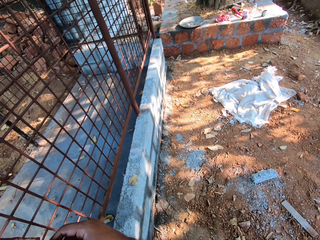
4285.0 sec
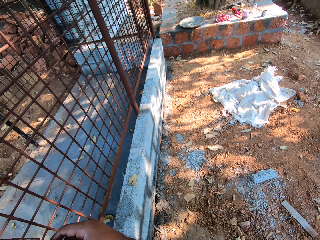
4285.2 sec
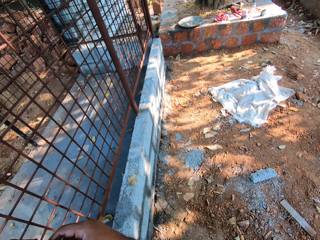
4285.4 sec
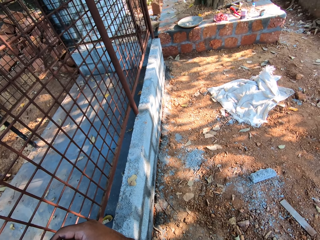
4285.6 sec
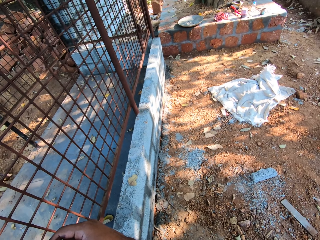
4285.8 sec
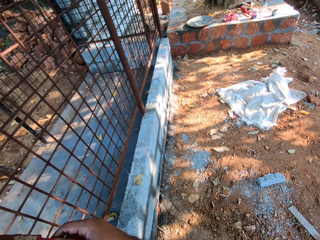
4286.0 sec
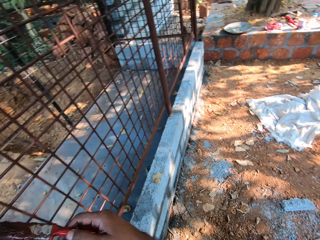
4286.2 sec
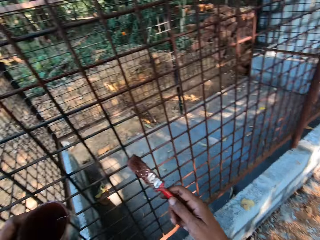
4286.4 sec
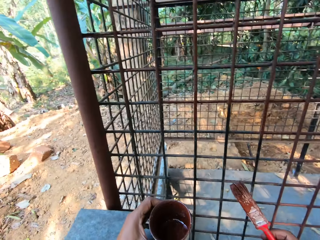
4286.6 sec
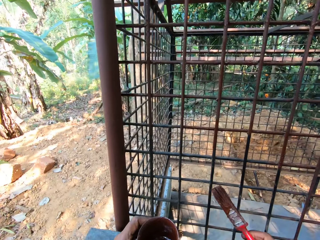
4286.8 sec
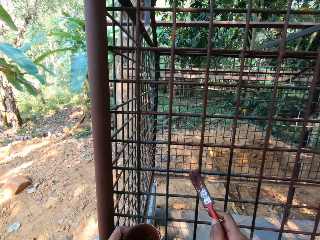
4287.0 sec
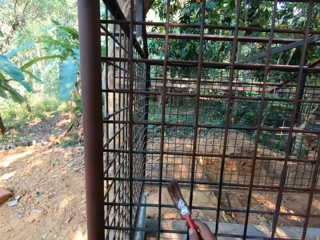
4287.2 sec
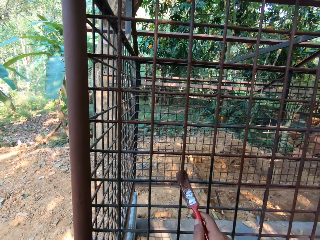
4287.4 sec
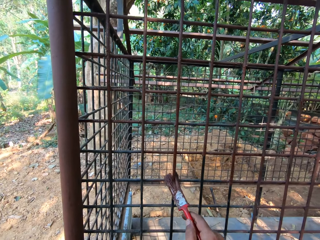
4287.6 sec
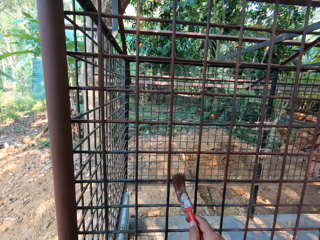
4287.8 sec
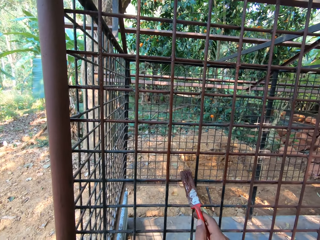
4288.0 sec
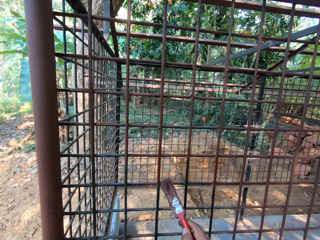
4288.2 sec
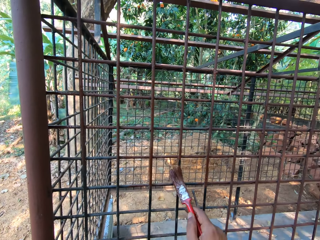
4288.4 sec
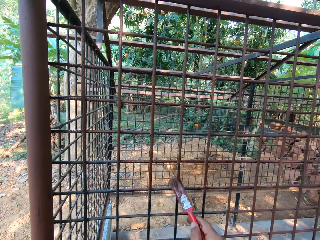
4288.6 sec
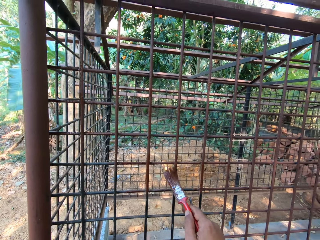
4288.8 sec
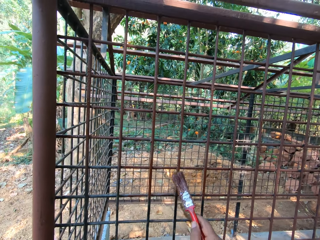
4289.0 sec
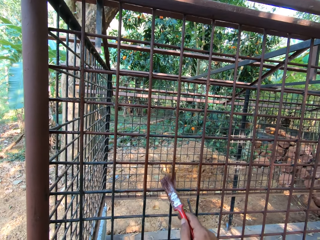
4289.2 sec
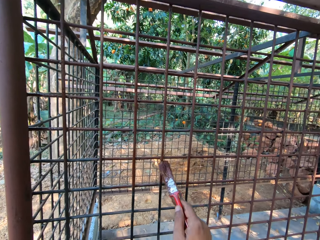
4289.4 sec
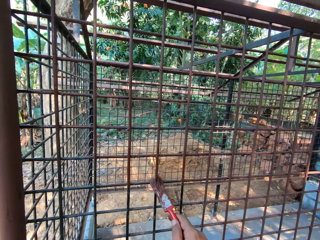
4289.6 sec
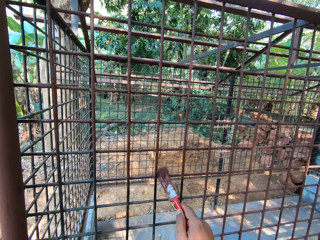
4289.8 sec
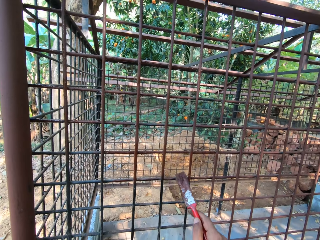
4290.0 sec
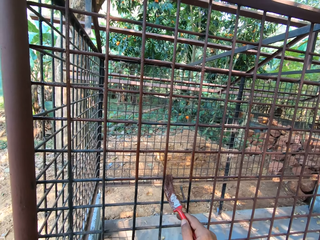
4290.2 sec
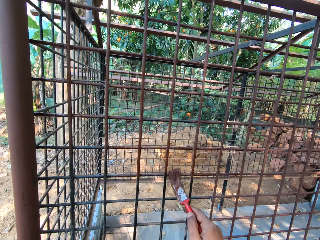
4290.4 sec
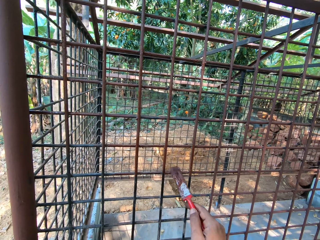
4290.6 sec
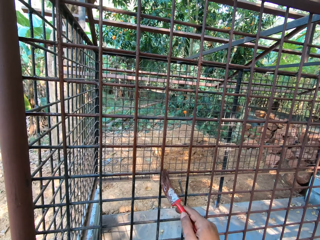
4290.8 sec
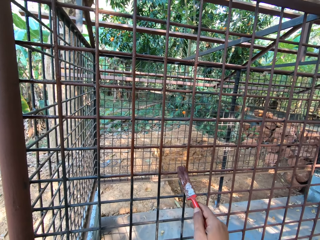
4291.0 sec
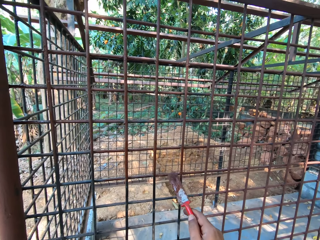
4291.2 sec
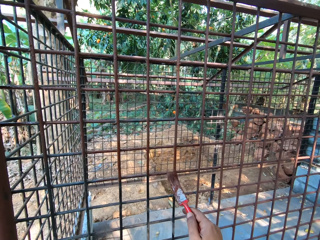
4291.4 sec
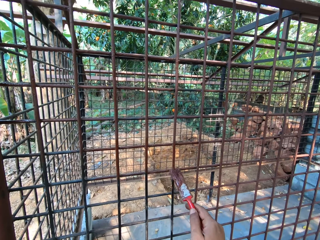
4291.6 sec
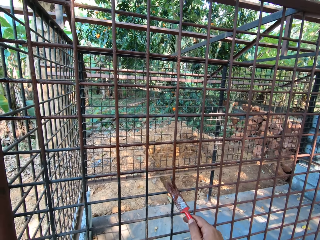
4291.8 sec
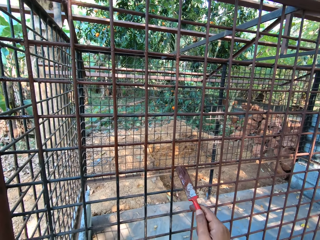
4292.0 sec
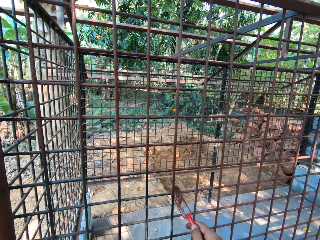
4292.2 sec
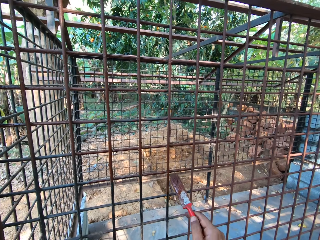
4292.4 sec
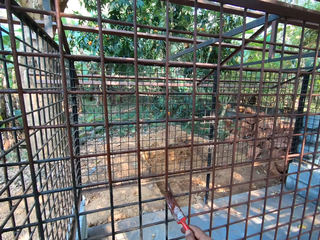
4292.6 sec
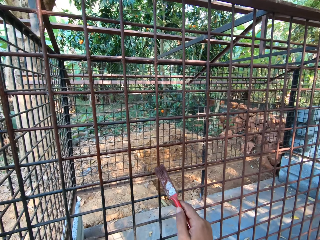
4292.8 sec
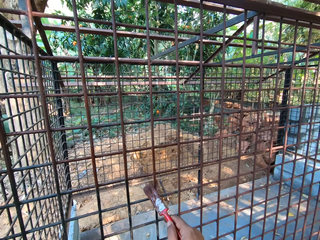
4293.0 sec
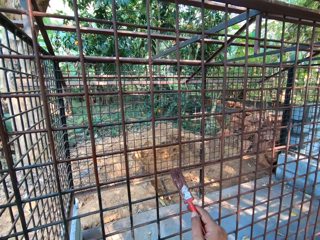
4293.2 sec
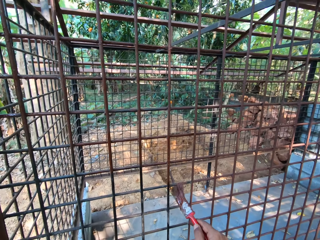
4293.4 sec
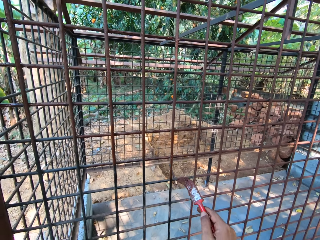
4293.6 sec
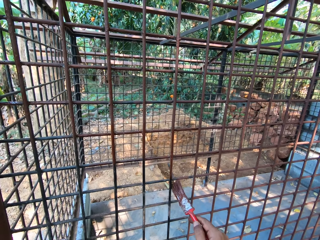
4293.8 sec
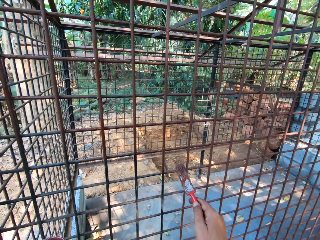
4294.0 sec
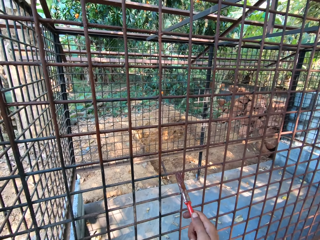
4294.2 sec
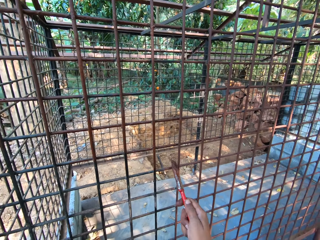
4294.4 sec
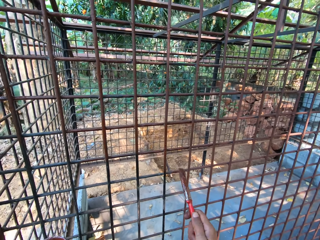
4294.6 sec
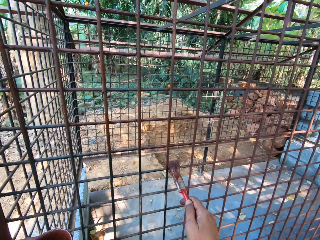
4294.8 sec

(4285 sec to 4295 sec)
The camera wearer paints the iron store with the paintbrush in his right hand.

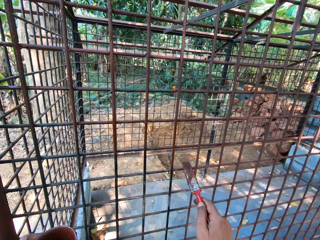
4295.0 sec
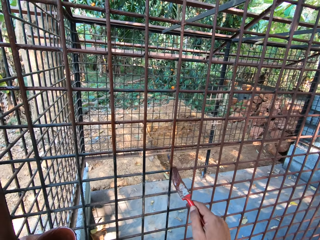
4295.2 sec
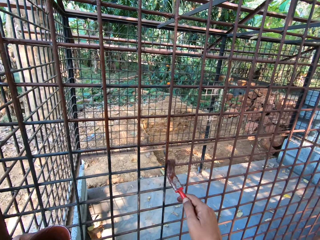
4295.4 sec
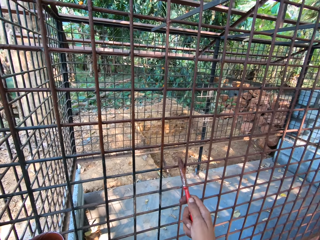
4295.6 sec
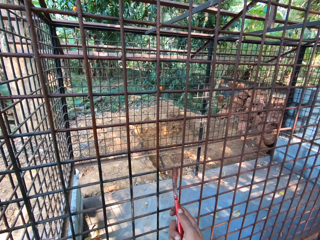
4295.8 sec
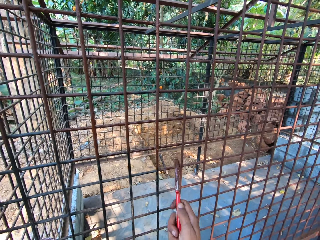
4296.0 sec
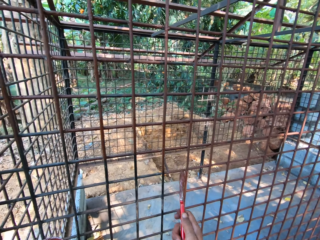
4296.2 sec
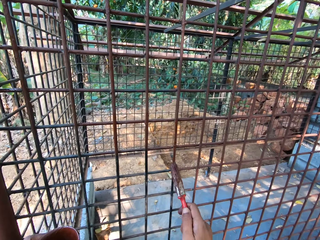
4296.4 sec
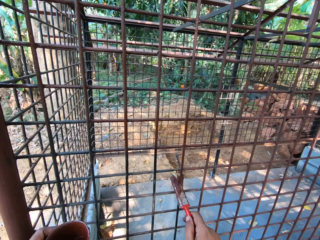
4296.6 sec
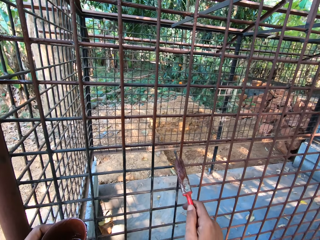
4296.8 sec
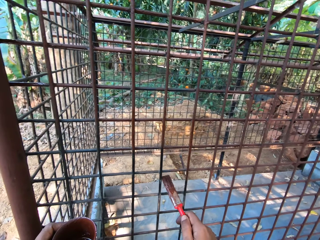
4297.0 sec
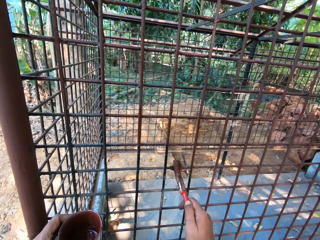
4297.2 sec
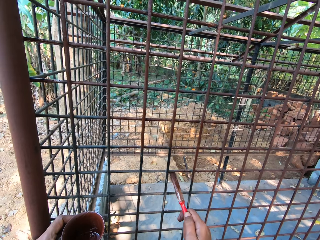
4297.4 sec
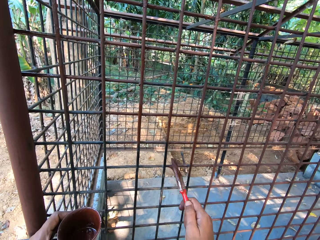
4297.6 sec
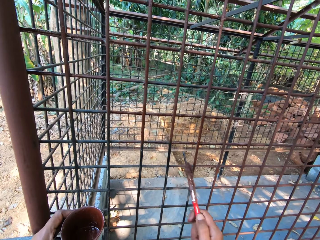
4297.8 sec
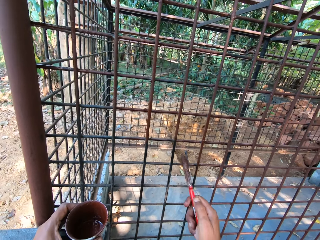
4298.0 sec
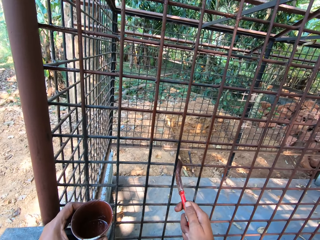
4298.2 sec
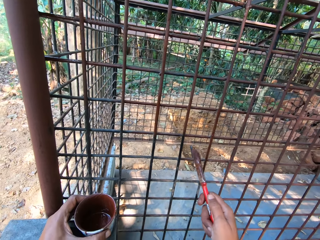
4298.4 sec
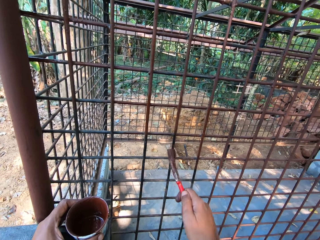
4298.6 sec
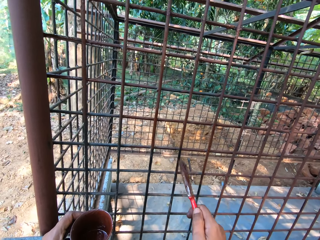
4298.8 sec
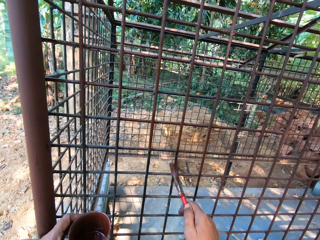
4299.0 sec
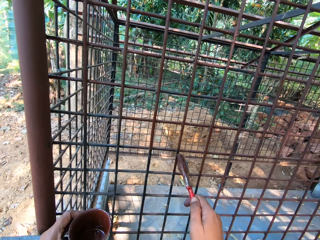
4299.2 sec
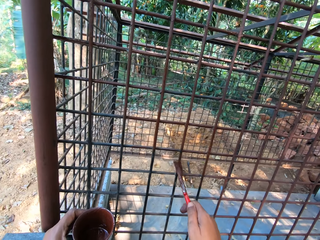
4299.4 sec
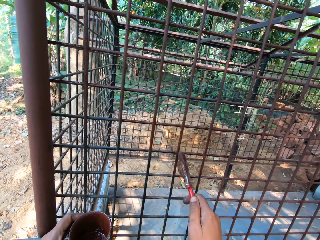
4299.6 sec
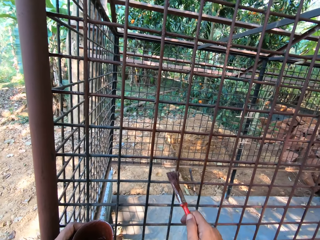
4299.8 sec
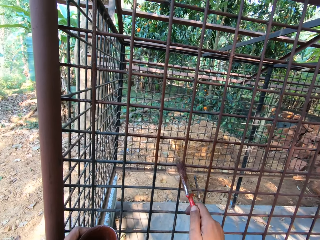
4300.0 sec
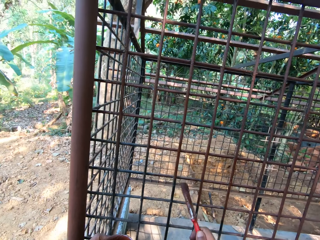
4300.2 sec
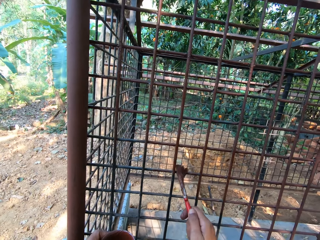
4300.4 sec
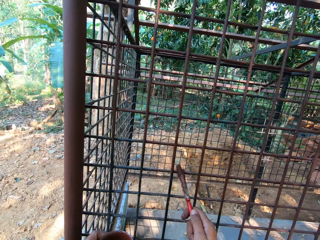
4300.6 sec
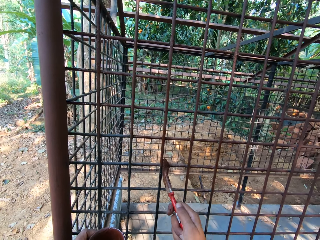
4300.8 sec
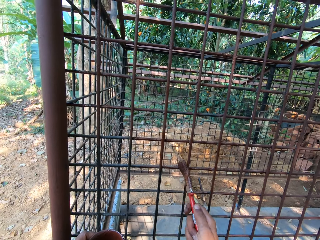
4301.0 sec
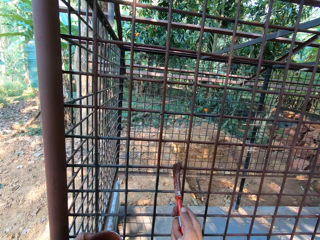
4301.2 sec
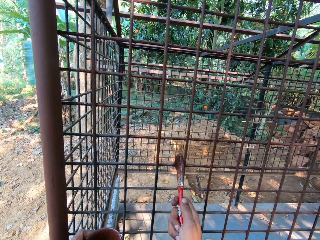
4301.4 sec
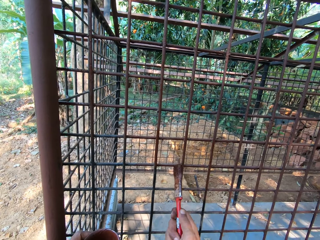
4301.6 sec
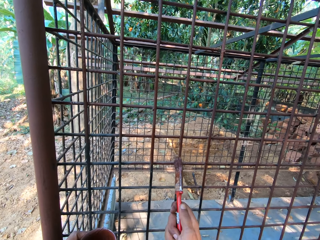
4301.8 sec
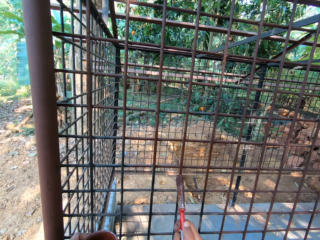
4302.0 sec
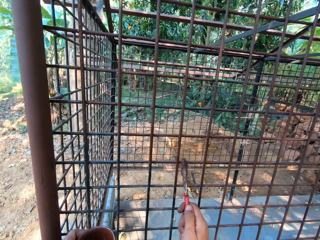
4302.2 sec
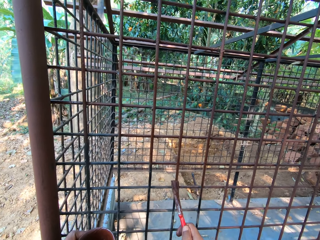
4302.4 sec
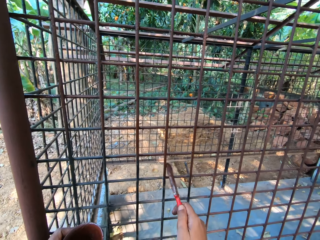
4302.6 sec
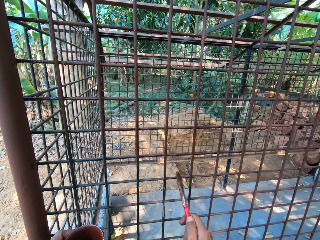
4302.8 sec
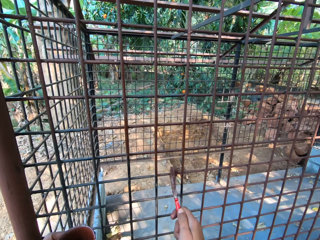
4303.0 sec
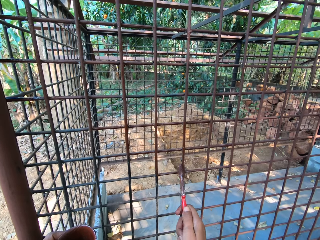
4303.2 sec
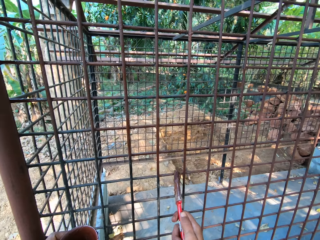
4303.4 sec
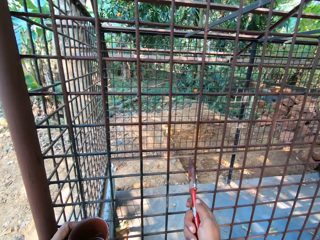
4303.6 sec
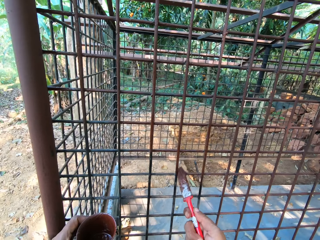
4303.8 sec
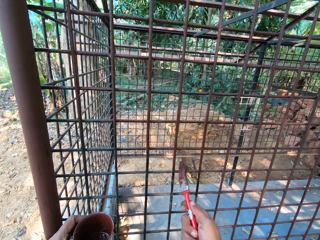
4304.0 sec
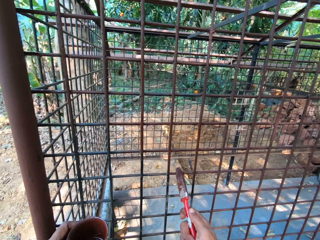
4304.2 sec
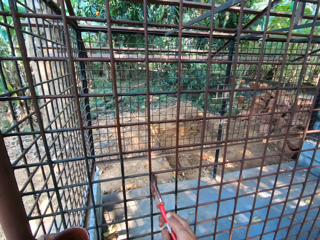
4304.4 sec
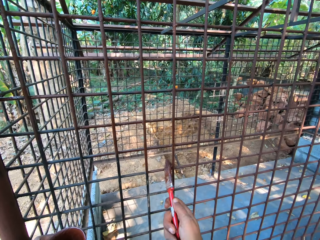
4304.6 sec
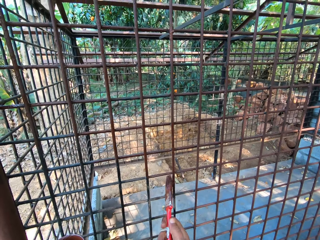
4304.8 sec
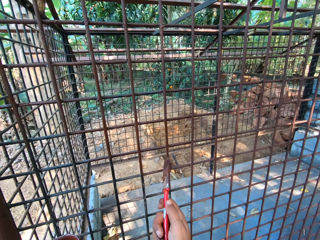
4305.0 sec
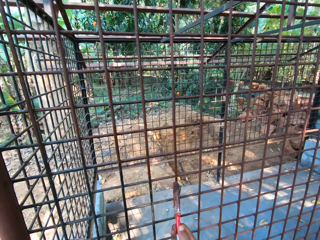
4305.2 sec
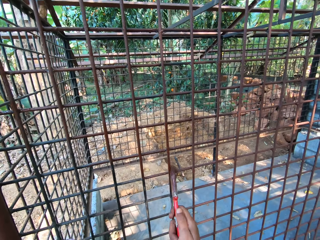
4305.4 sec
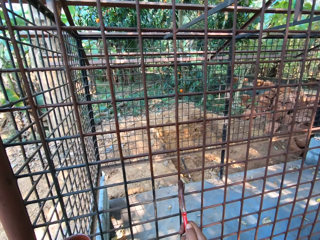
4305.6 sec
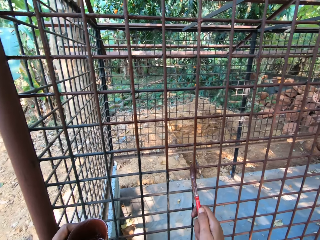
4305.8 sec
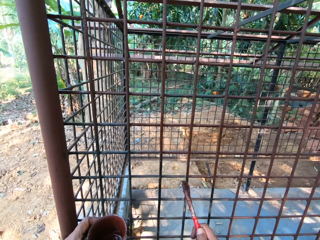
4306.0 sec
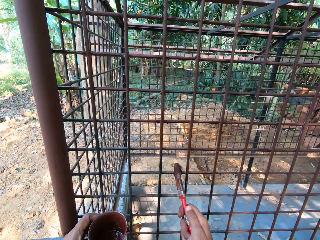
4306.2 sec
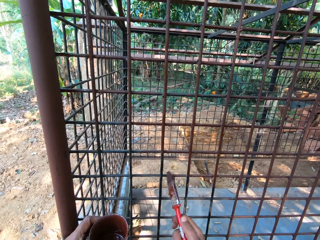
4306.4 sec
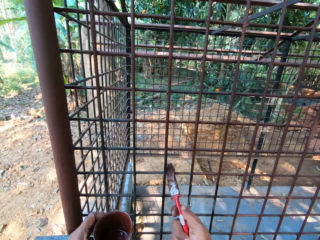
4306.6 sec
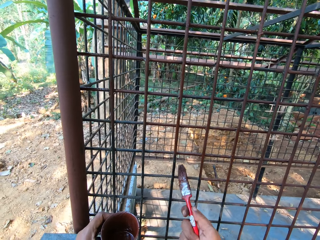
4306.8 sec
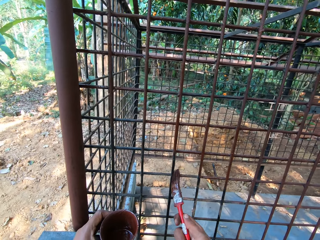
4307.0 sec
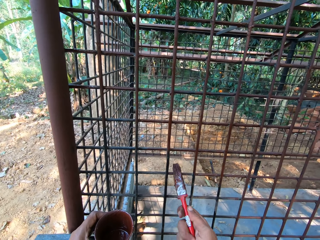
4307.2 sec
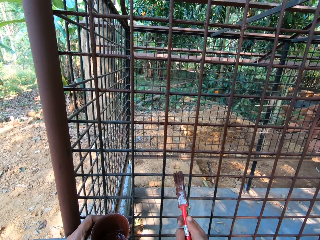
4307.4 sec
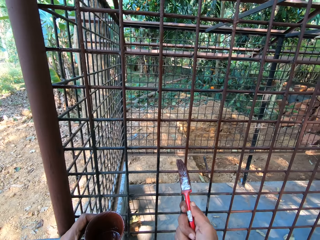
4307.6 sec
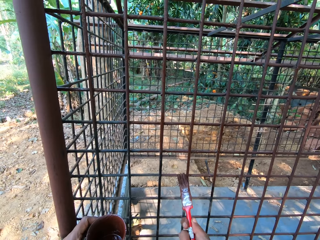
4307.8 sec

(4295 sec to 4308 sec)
The camera wearer converses with a group of people.
